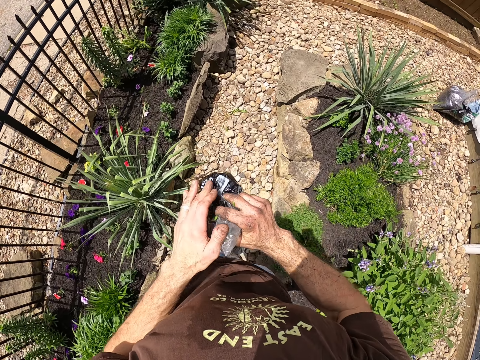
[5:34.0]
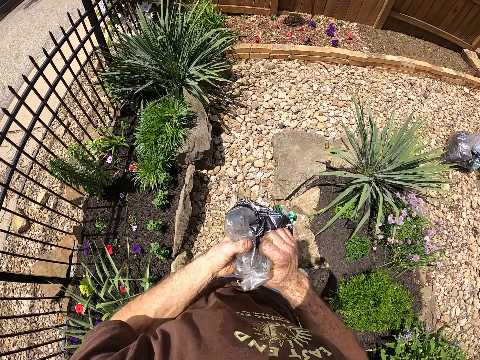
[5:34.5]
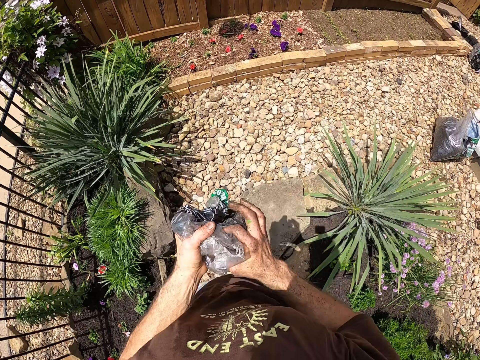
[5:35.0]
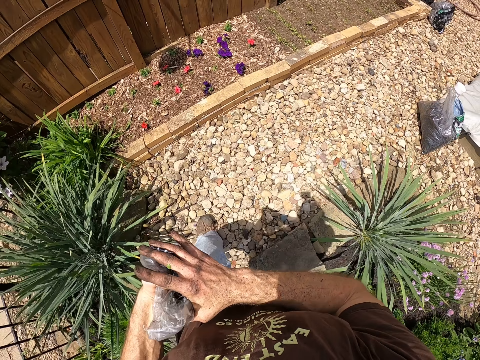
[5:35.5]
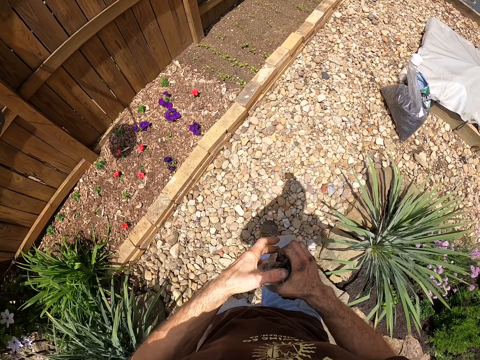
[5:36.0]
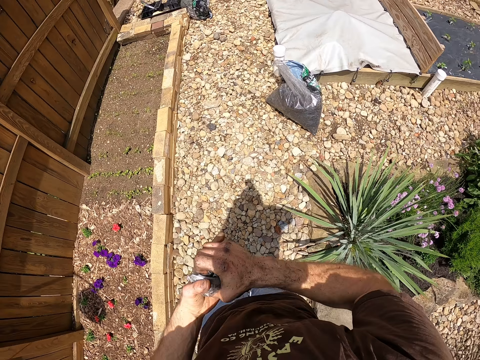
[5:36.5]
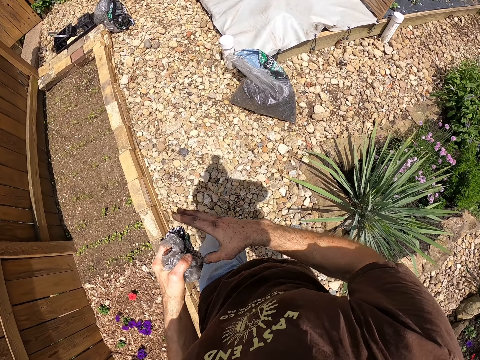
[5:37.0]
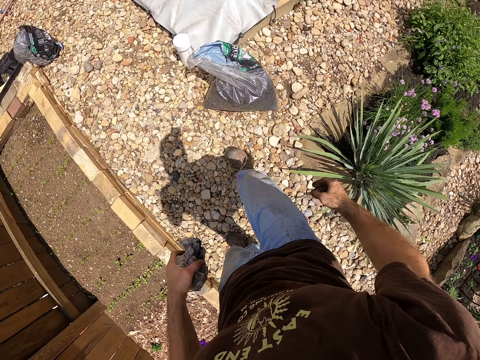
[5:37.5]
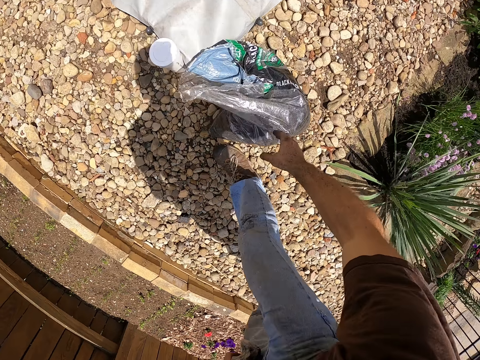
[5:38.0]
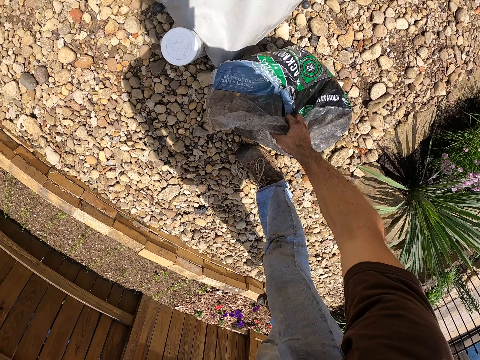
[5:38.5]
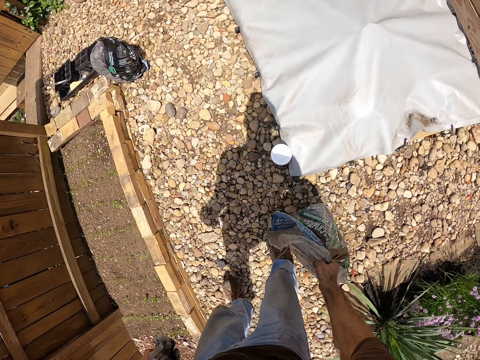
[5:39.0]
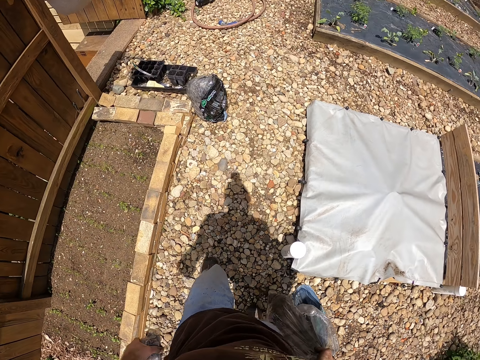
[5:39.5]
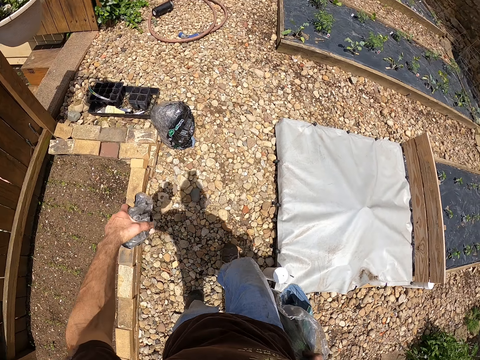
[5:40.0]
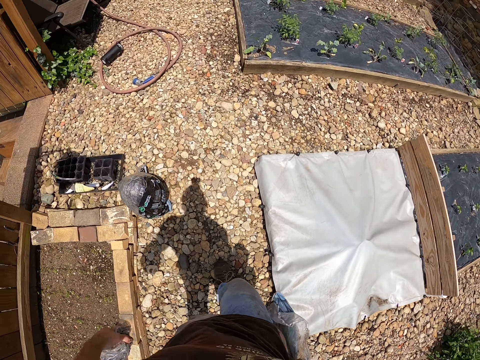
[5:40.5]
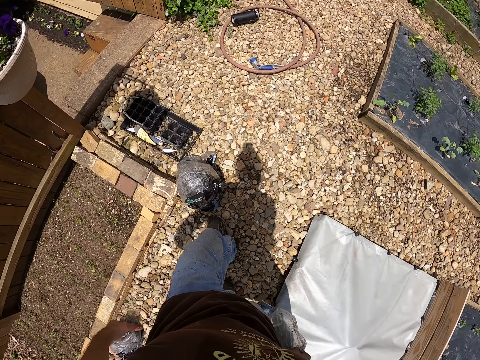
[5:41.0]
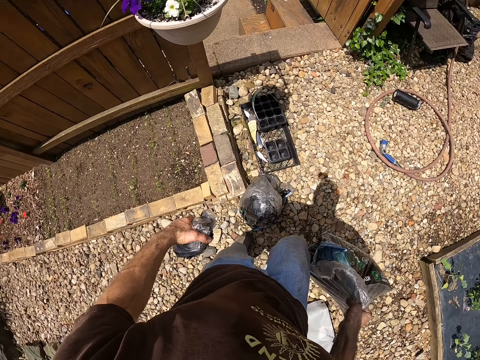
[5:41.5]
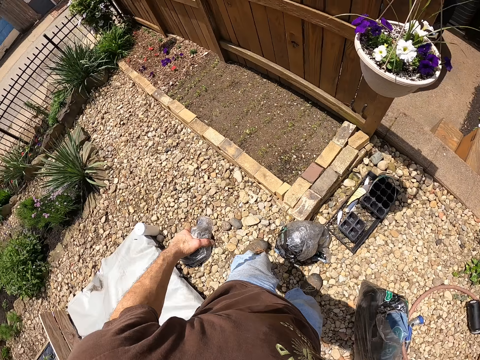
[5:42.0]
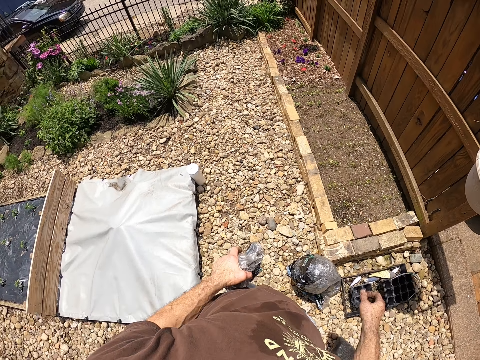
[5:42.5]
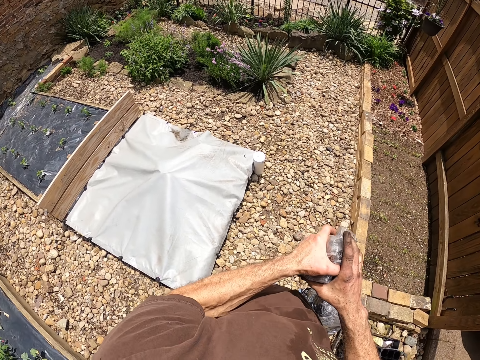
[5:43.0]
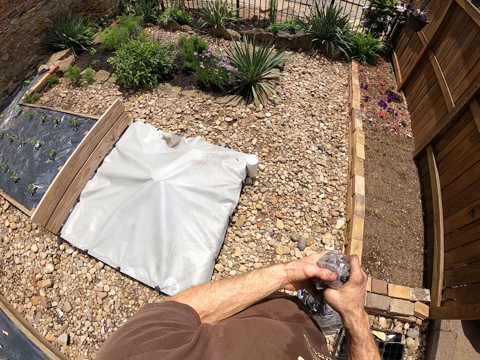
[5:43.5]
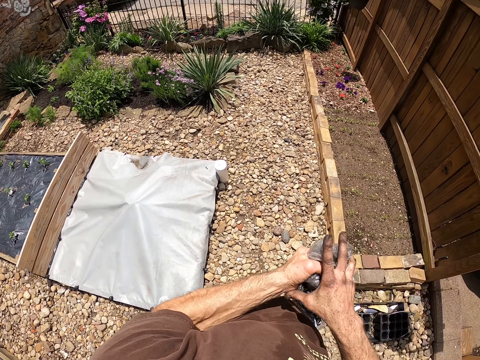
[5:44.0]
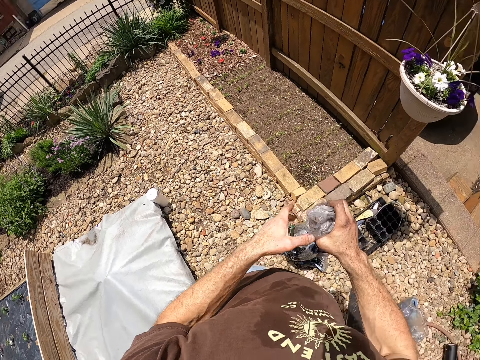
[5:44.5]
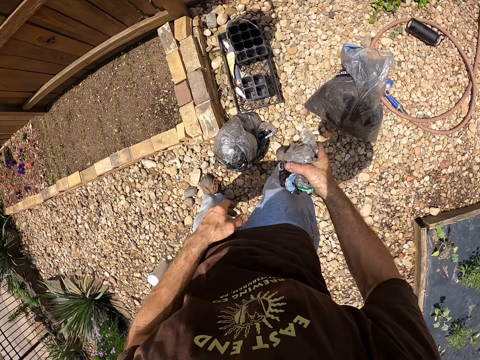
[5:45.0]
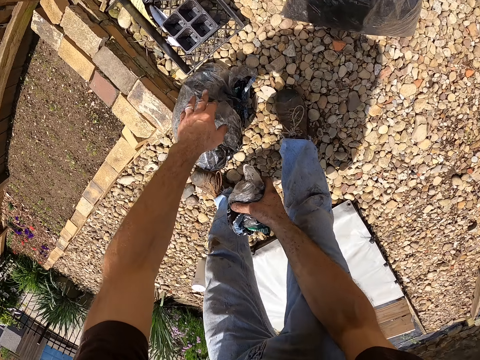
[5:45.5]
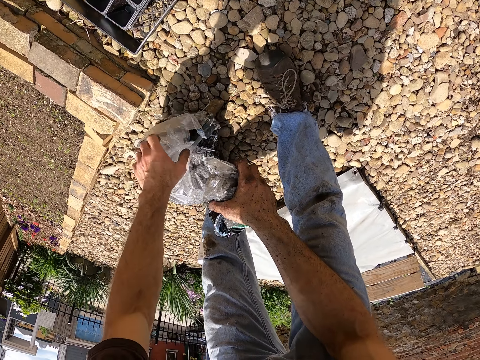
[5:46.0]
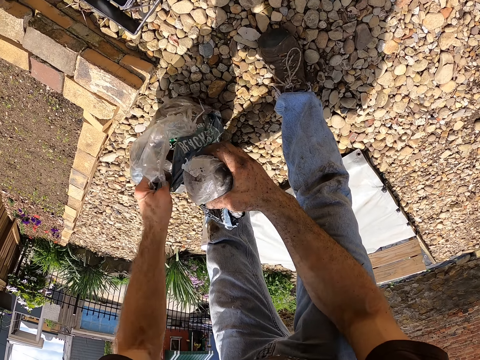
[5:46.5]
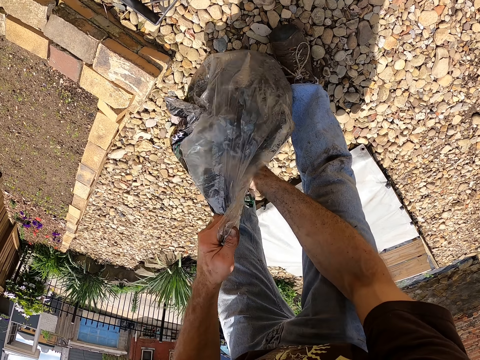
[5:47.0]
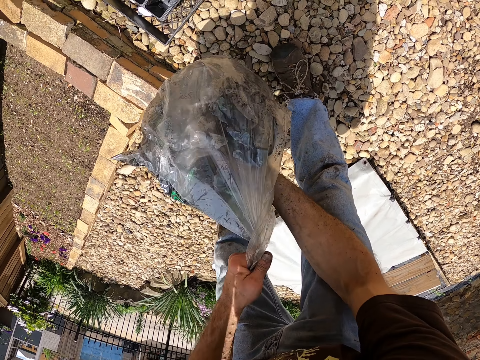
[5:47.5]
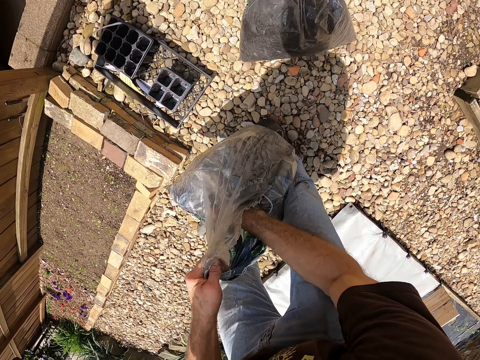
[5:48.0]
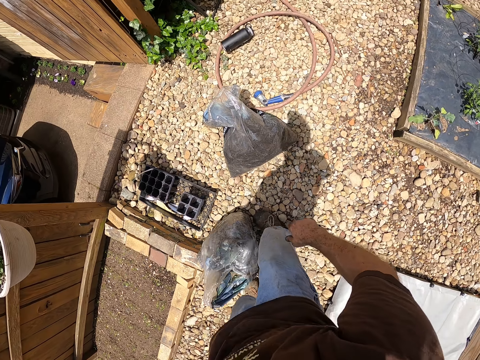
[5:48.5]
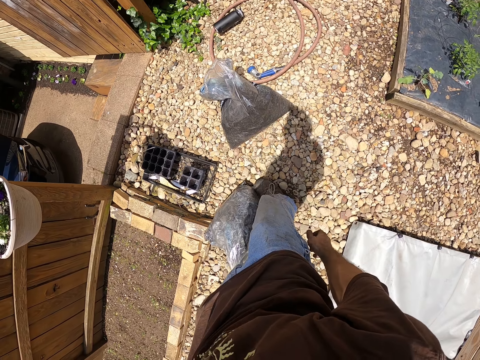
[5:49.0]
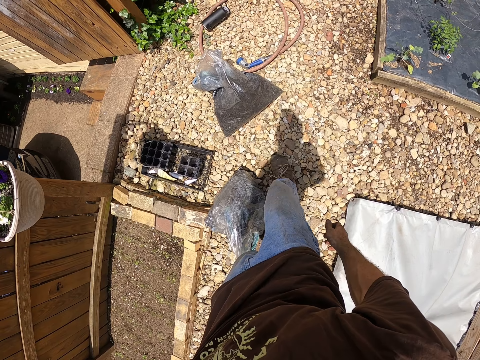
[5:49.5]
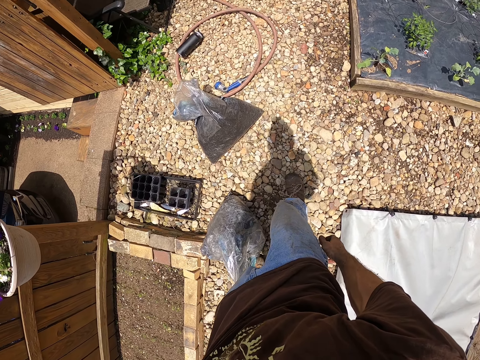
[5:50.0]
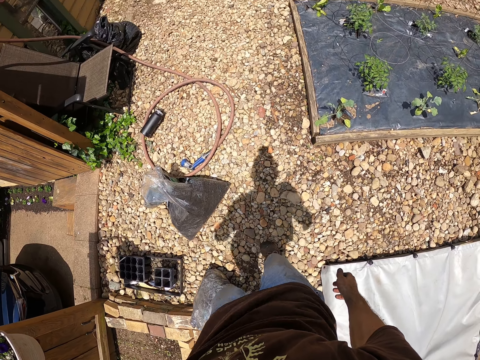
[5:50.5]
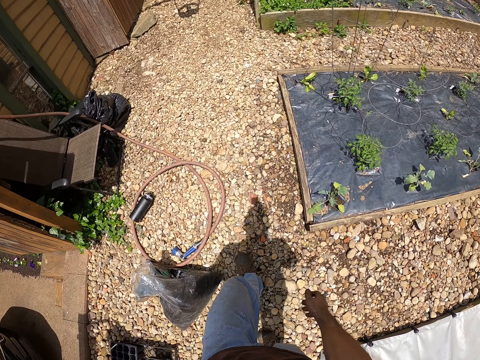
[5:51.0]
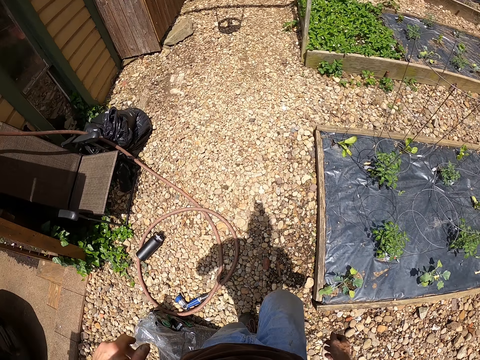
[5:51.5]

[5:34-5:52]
The camera wearer walks in the garden. He takes the polythene bag with manure from the ground. He walks a few steps in the garden. He puts down the bag with manure. He folds the polythene bag in his hand. He takes the empty polythene bag on the ground. He puts the plastic bag into a bigger plastic bag. He puts down the polythene bag.

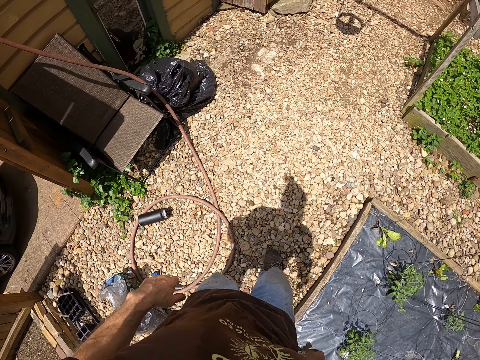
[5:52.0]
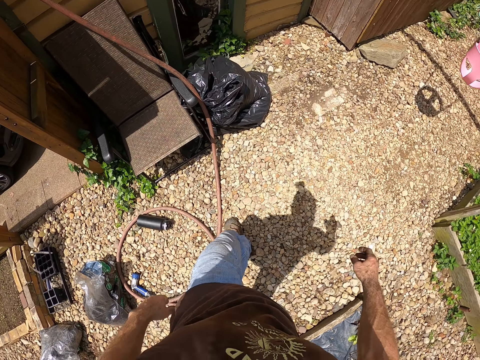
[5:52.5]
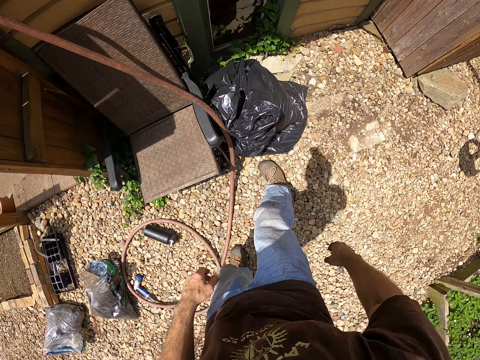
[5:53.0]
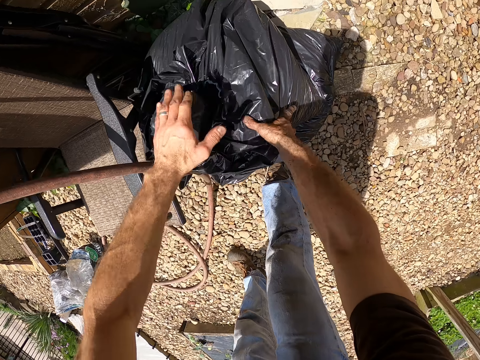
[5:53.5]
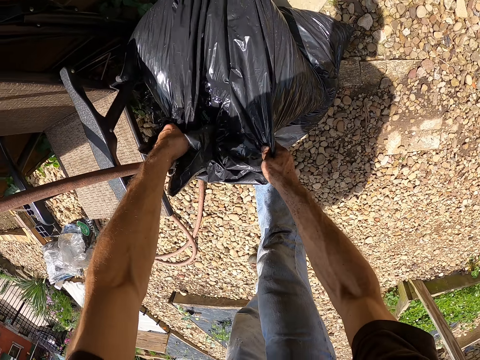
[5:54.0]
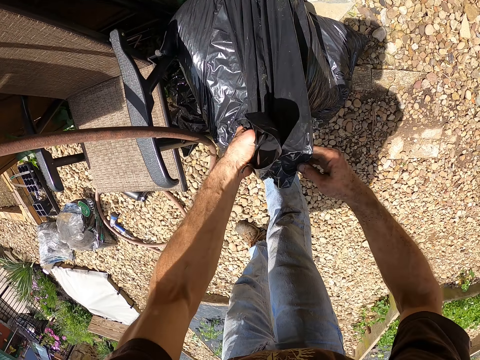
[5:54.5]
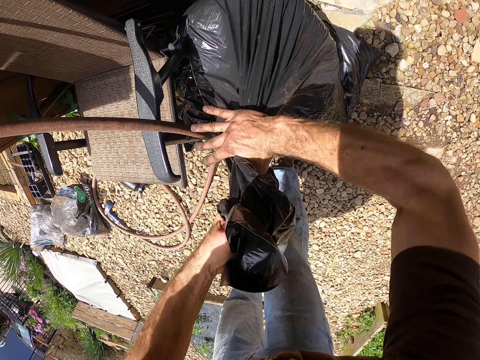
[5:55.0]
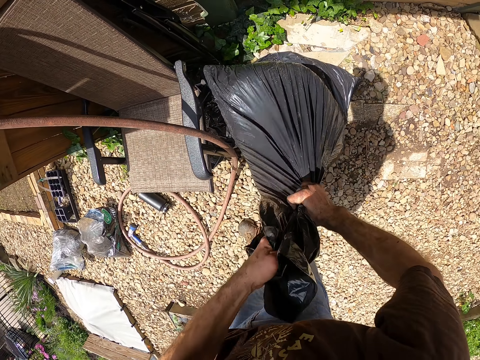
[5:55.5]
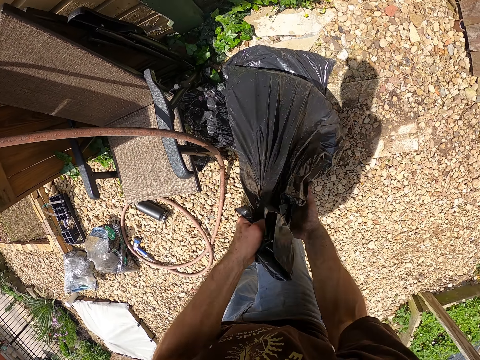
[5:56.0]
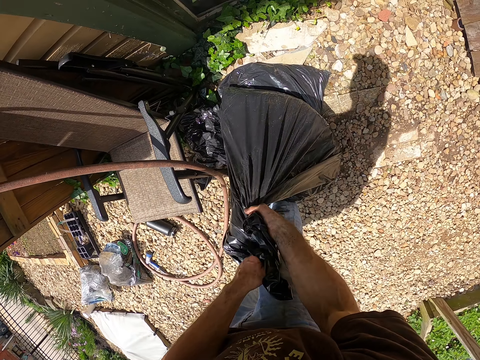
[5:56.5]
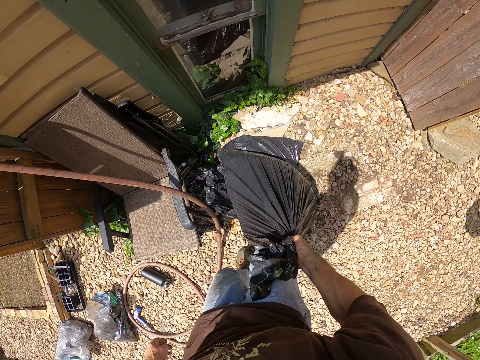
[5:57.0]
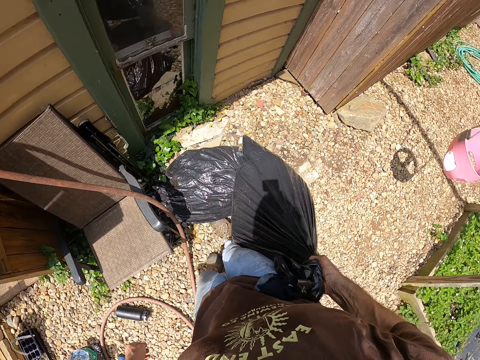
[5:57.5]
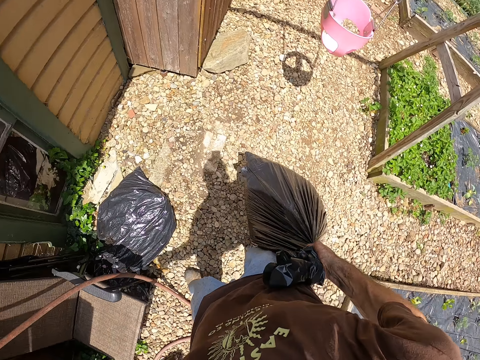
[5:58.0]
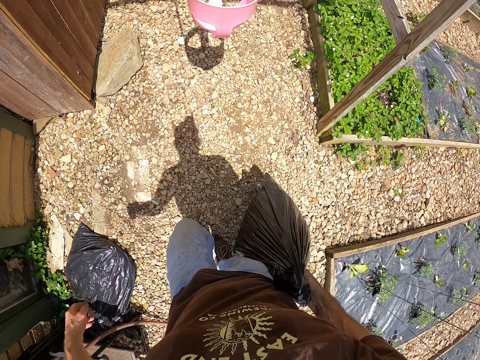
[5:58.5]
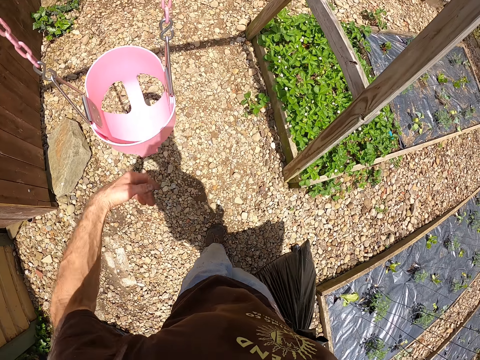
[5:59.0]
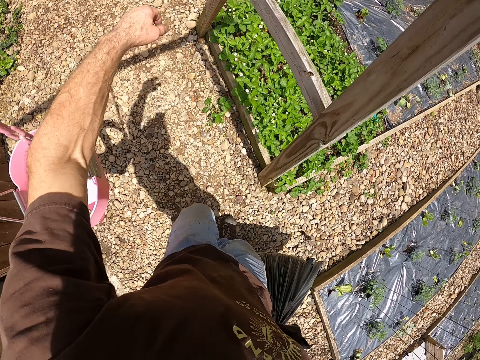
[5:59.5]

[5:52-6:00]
The camera wearer carries a trash bag. They take the black polythene bag. They walk to the garden.
